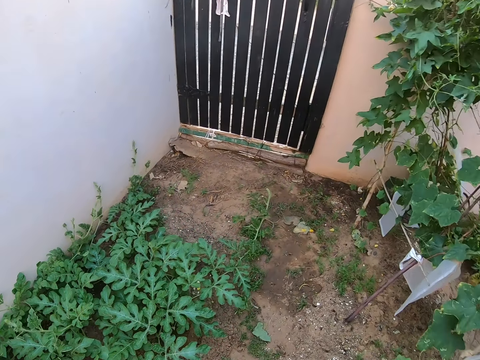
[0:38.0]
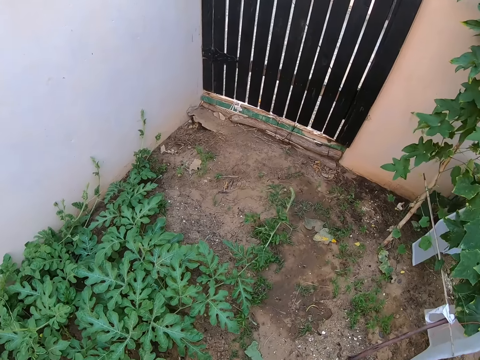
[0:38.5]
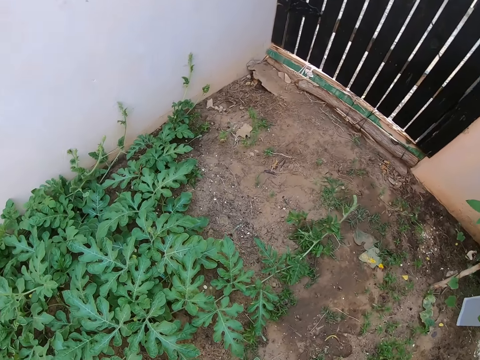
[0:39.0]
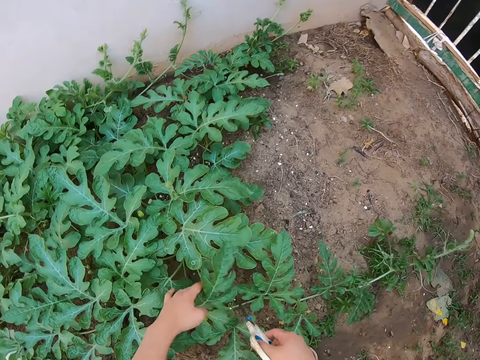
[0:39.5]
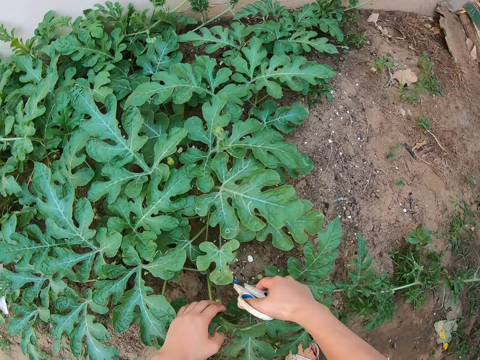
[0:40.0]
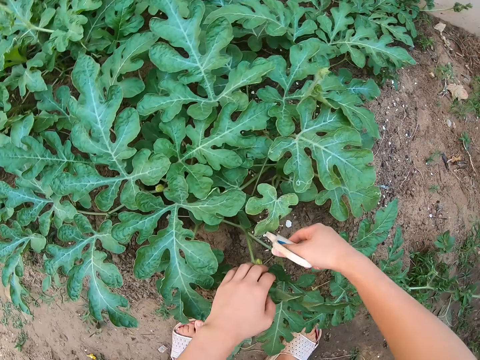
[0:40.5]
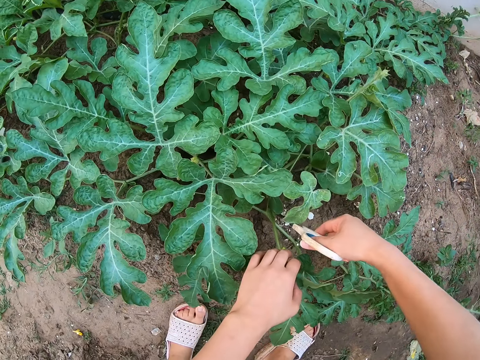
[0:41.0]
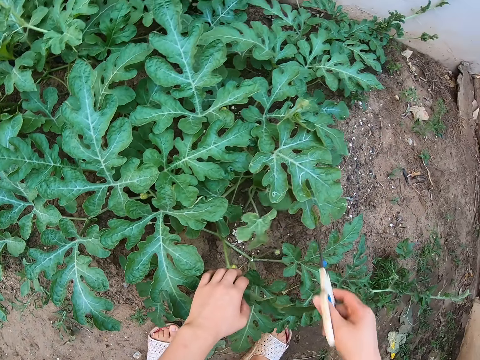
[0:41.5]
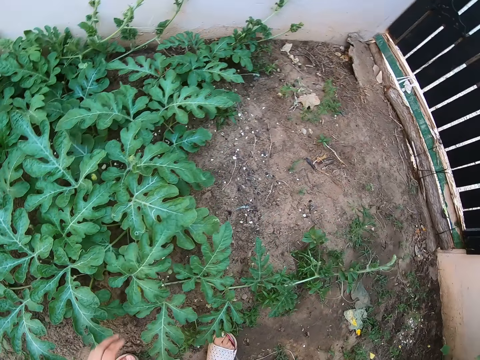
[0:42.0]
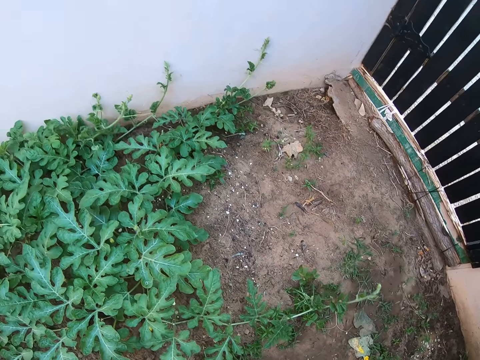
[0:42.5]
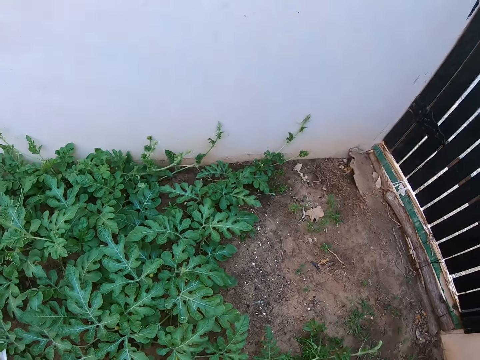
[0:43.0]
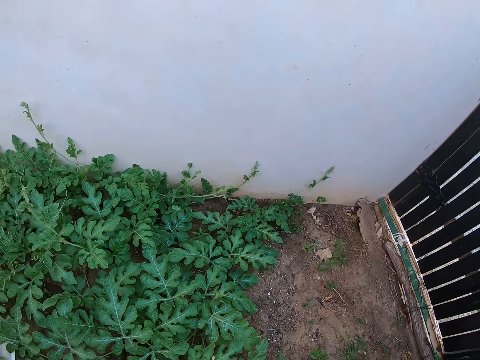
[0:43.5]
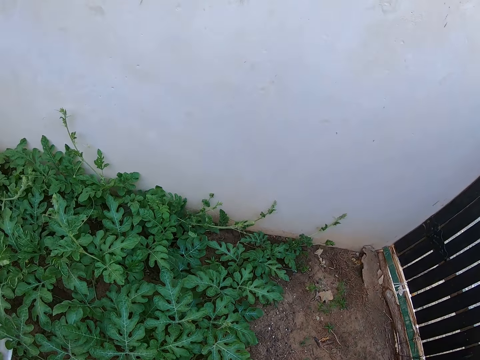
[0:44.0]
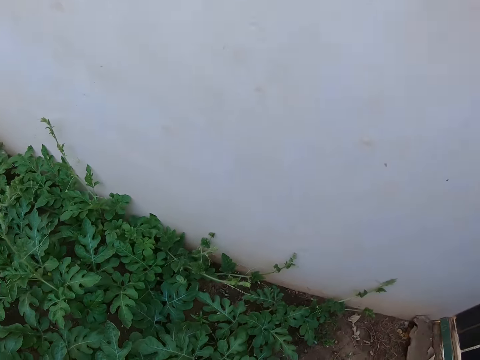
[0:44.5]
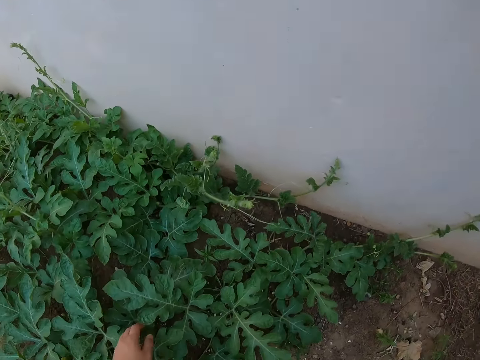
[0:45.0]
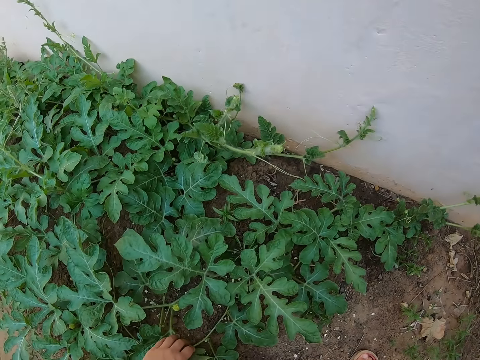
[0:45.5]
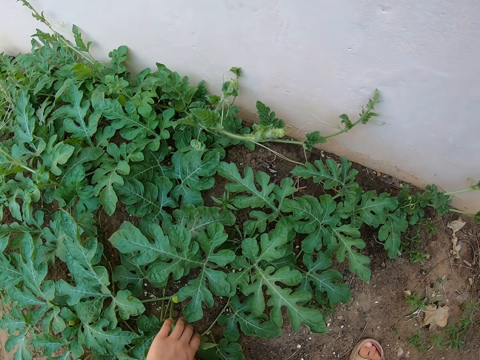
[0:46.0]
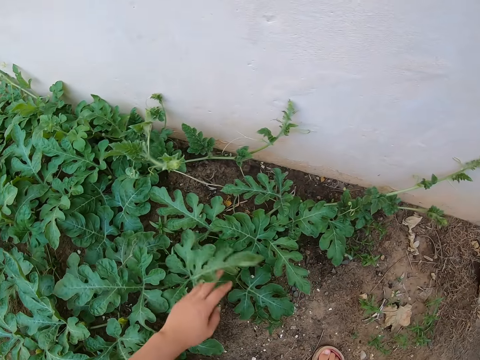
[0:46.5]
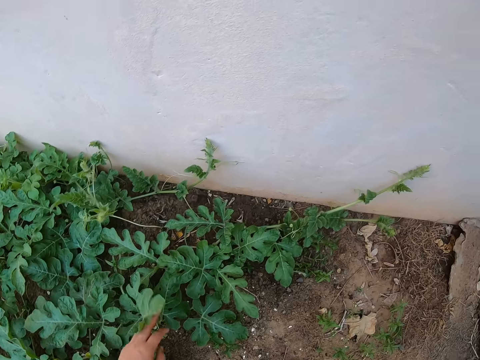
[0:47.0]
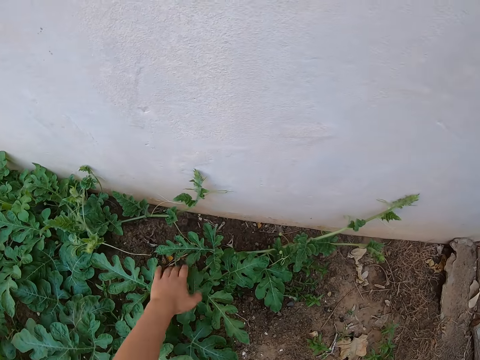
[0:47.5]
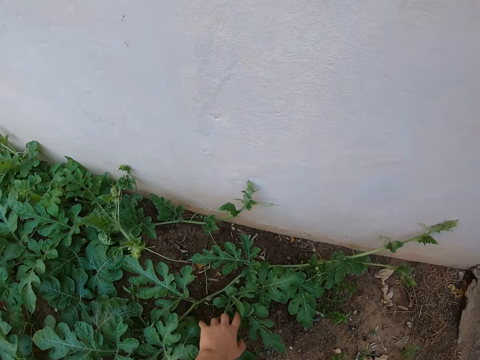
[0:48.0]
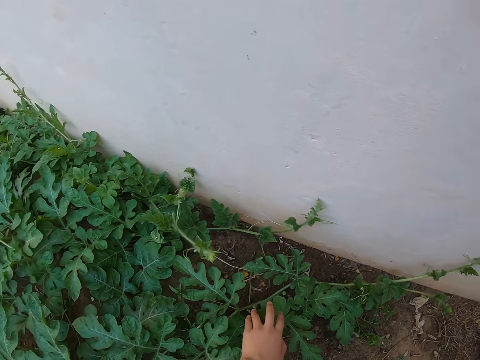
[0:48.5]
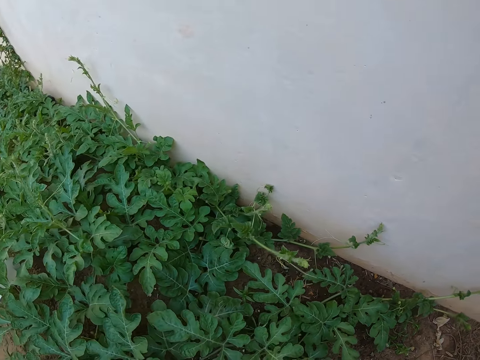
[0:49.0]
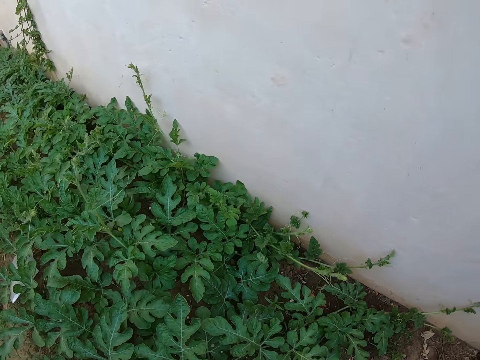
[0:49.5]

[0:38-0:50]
The camera wearer walks round the garden. She holds a watermelon leaf. She cuts a watermelon male flower with the pair of scissors. She looks around the watermelon stems. She touches the watermelon leaves with her hand.

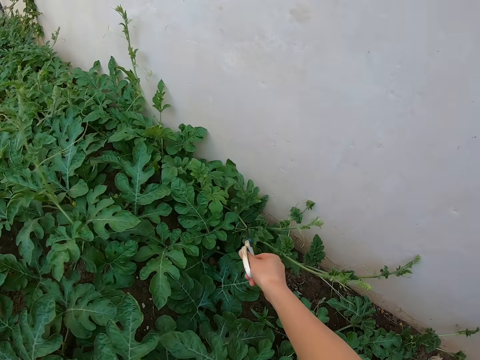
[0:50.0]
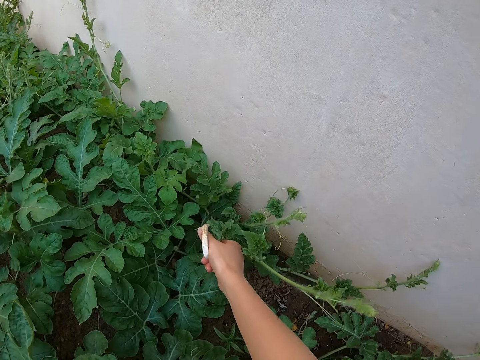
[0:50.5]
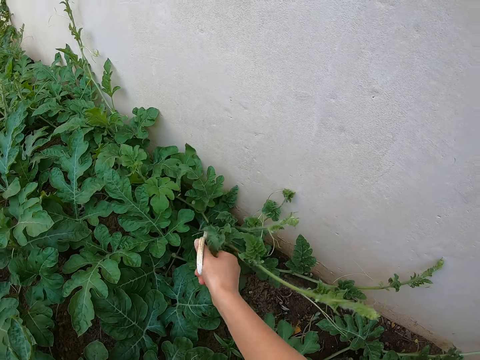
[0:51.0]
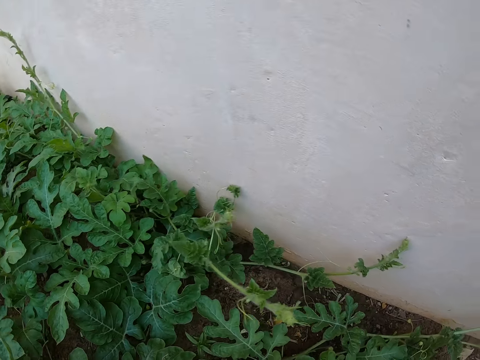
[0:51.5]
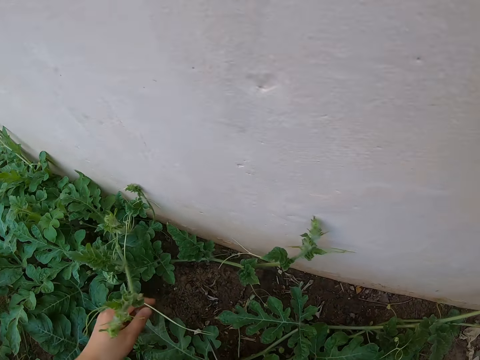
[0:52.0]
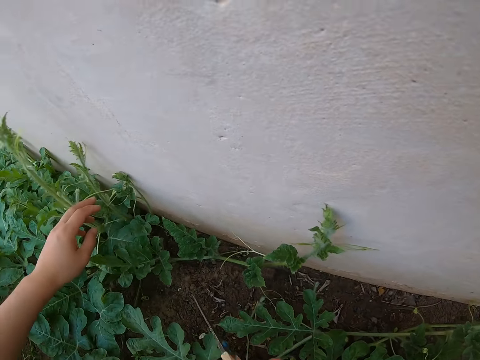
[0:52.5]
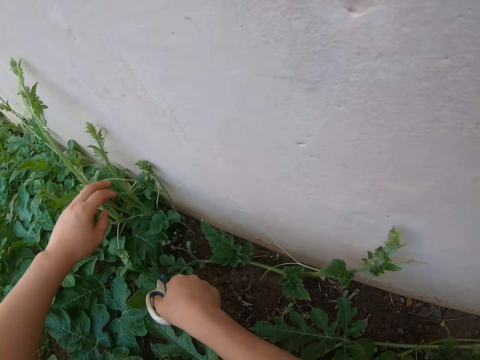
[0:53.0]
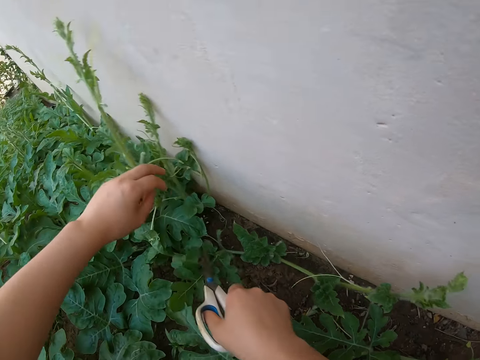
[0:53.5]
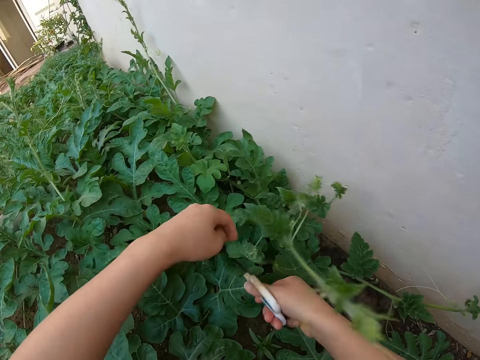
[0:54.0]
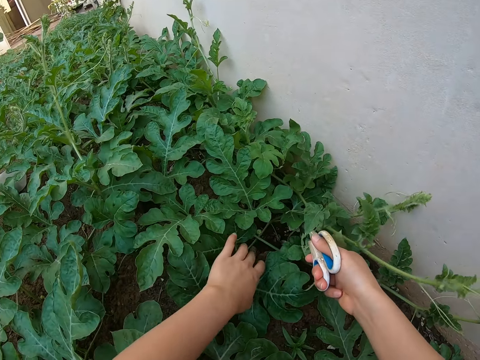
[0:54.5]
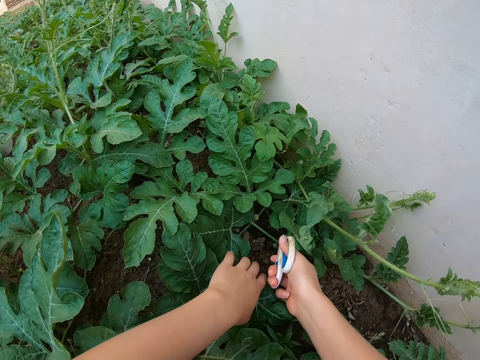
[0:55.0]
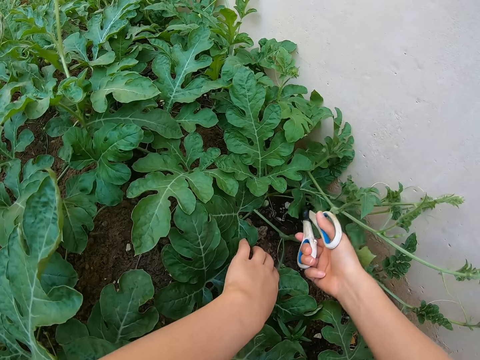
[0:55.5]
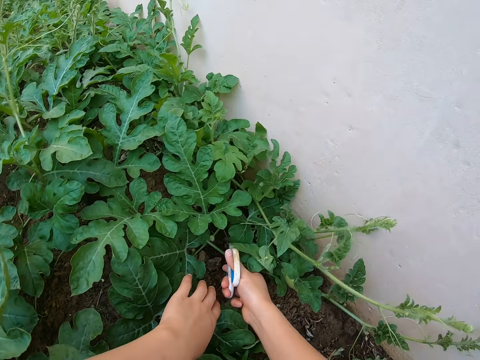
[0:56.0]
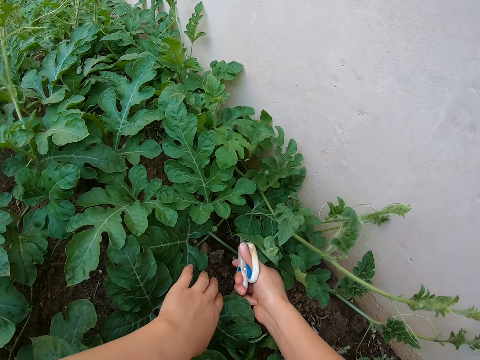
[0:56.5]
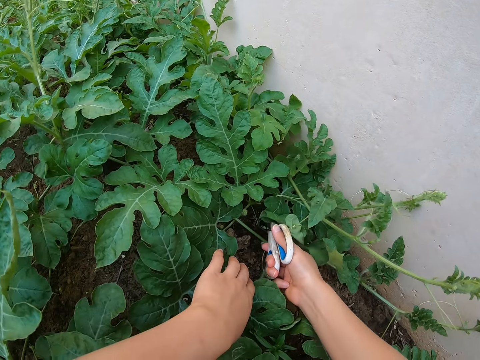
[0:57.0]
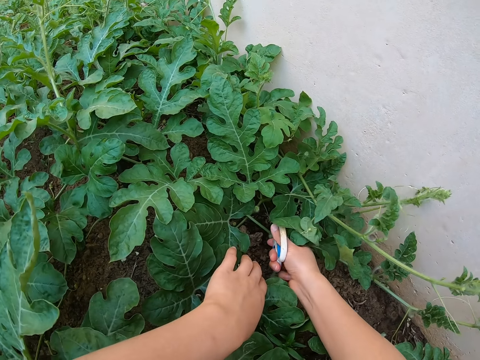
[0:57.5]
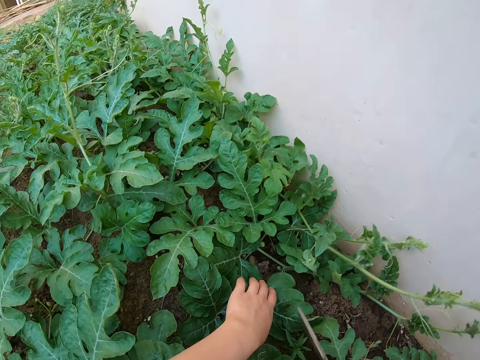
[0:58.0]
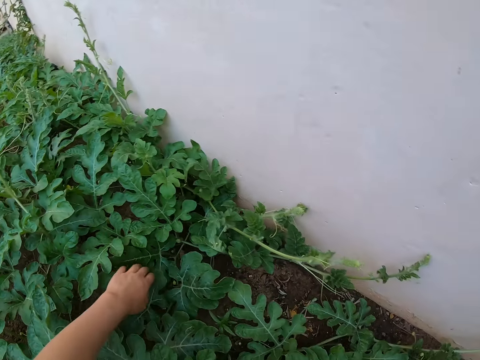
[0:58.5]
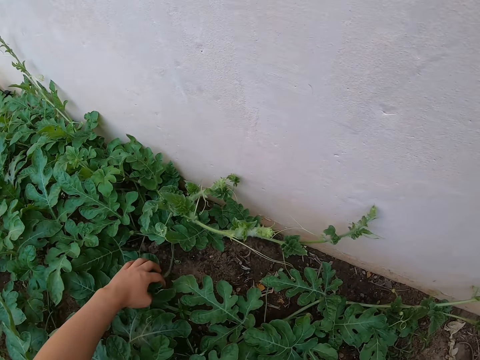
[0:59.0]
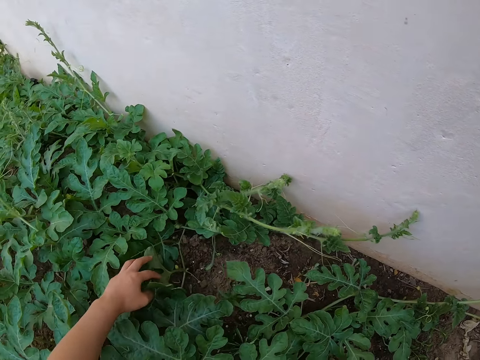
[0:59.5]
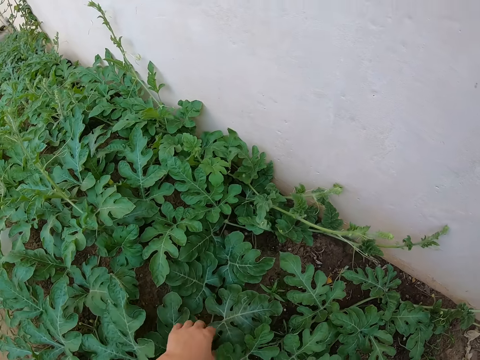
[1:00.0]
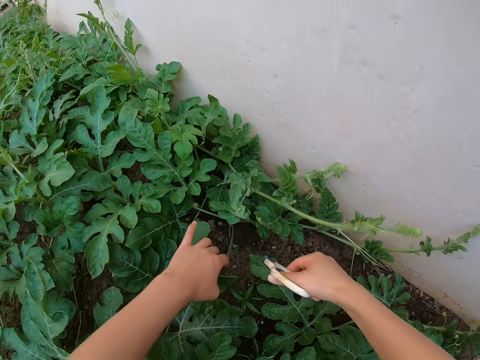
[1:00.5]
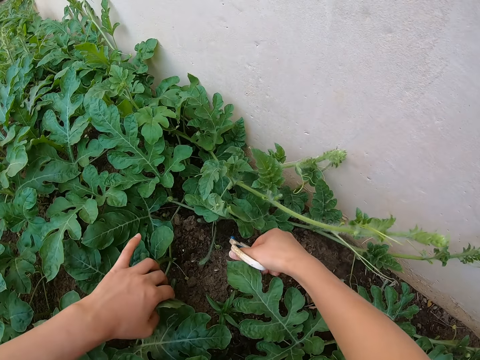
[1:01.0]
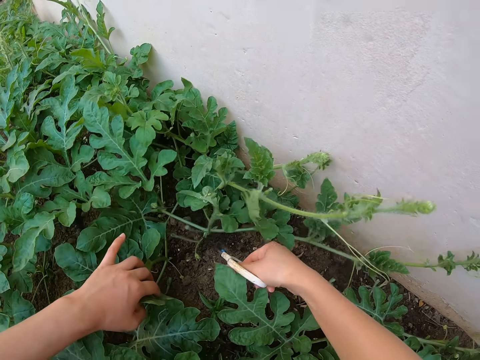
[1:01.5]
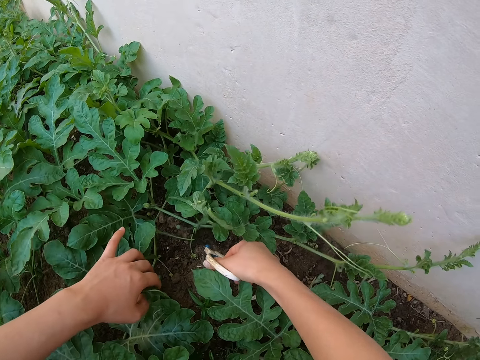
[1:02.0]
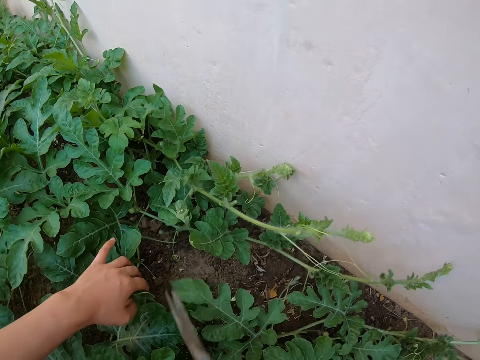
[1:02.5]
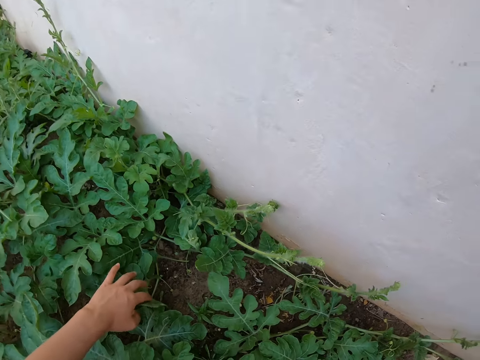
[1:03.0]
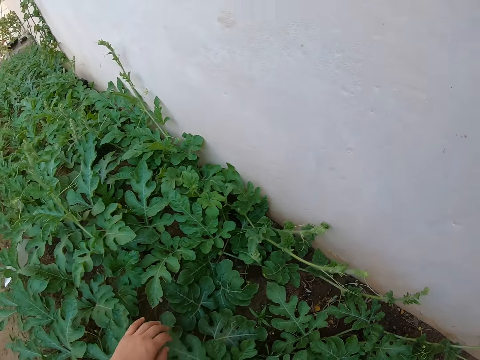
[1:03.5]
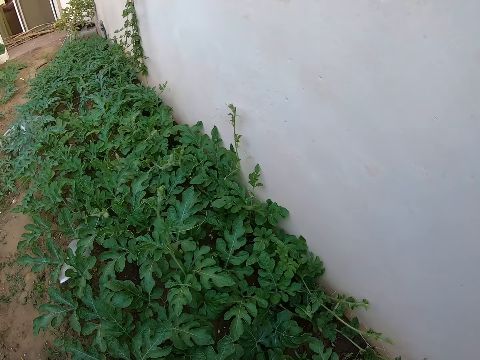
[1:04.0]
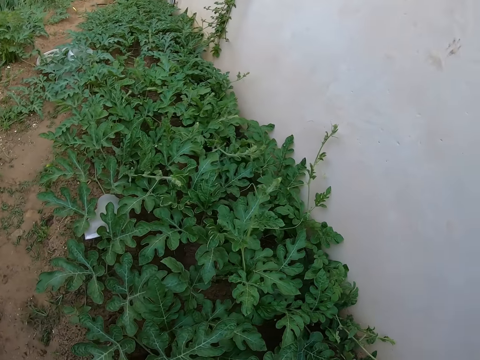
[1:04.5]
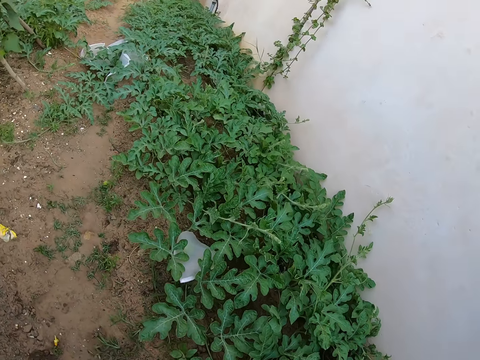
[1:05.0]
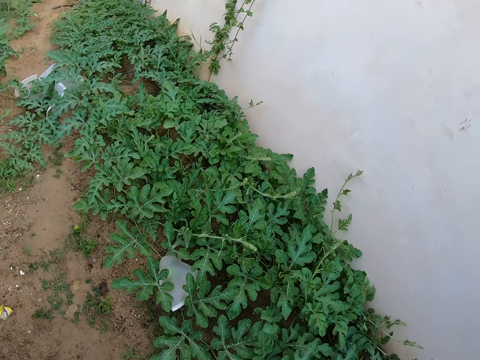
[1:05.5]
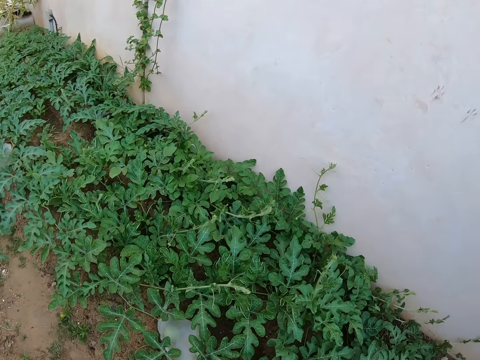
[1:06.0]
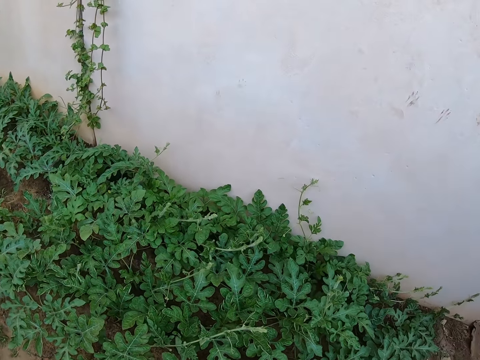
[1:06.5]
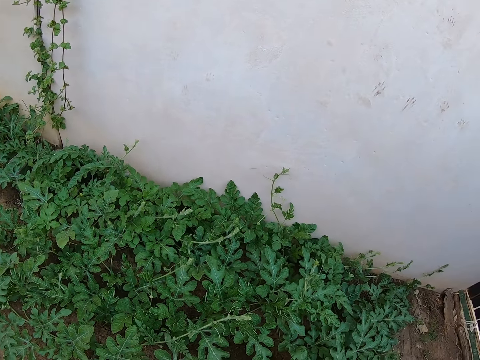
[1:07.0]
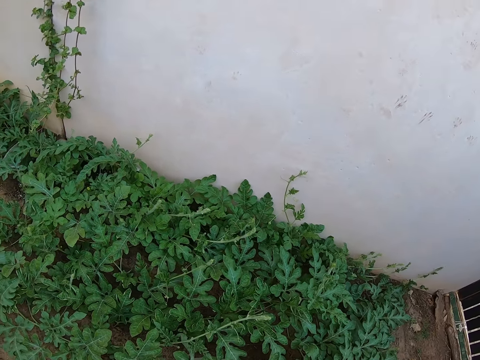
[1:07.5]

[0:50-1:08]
The camera wearer cuts a watermelon male flower with a pair of scissors. She stares around the garden. She lifts a watermelon stem with her left hand. She cuts the plant with the scissors. She touches the watermelon leaves with her hand. She cuts a watermelon male flower with the pair of scissors. She looks around the watermelon stems.
